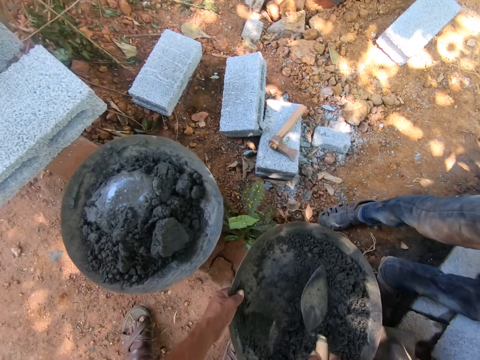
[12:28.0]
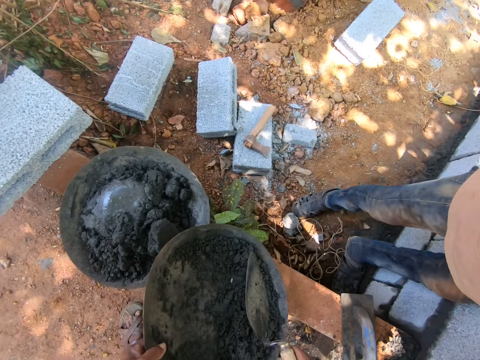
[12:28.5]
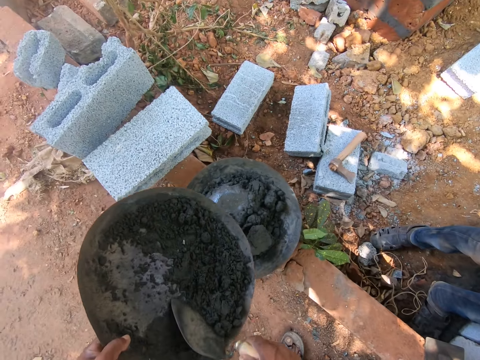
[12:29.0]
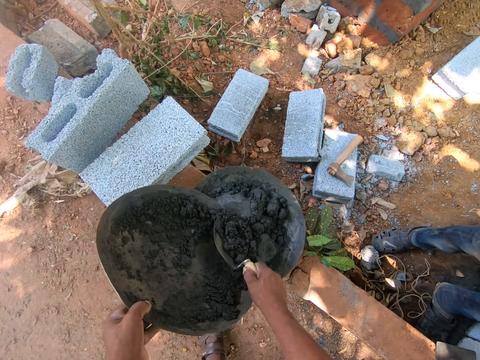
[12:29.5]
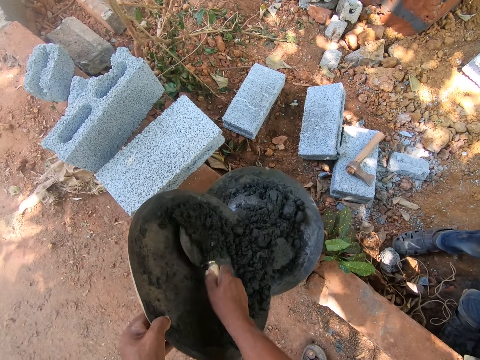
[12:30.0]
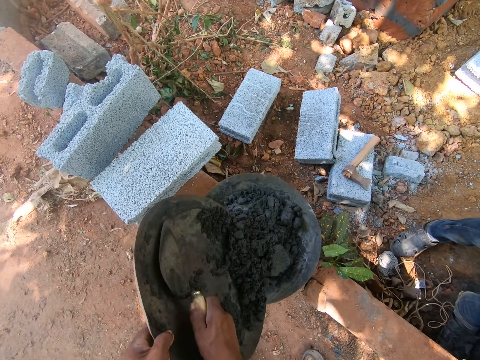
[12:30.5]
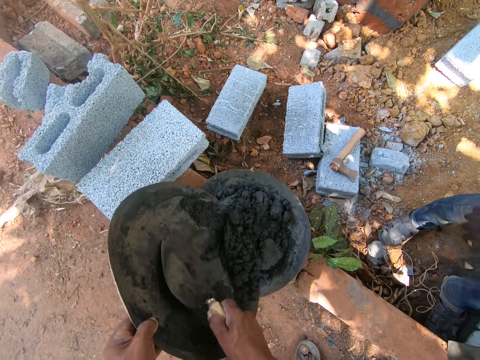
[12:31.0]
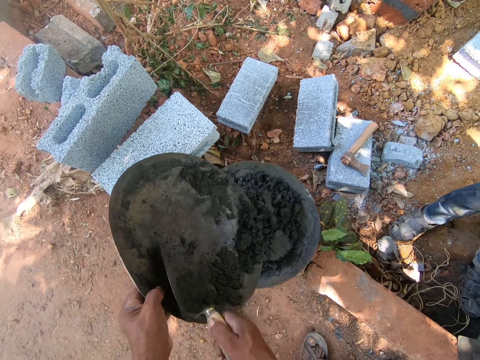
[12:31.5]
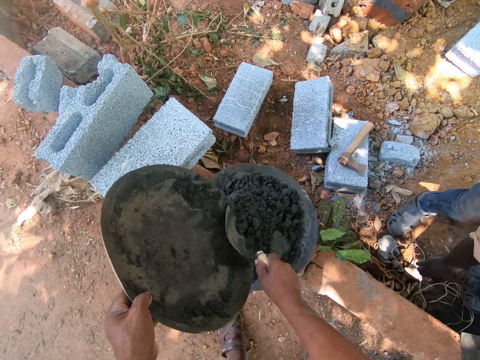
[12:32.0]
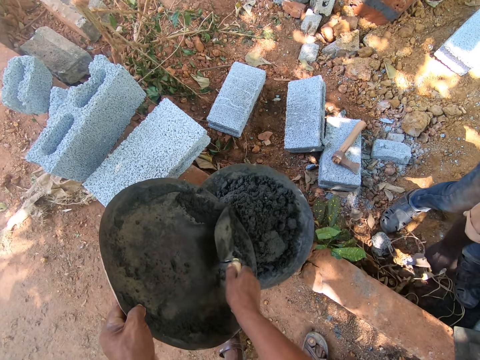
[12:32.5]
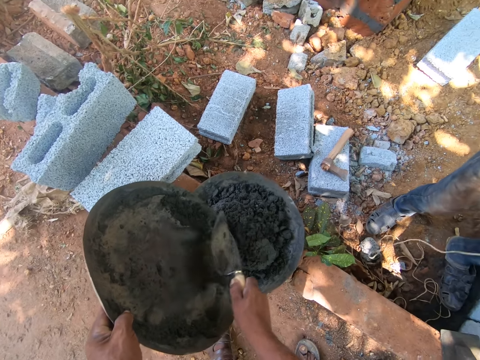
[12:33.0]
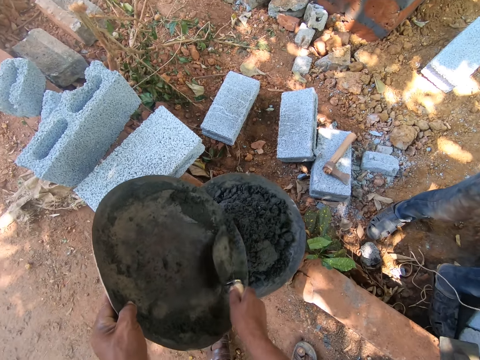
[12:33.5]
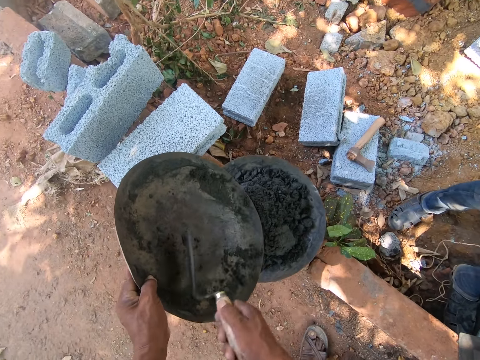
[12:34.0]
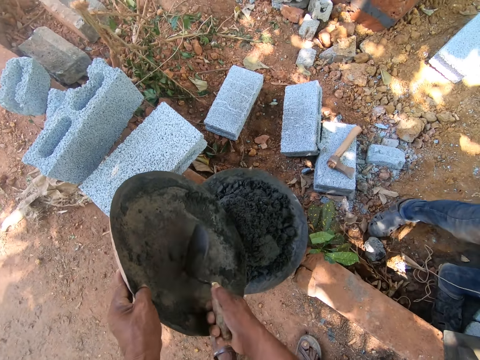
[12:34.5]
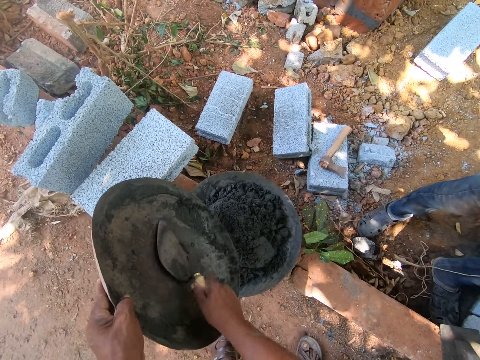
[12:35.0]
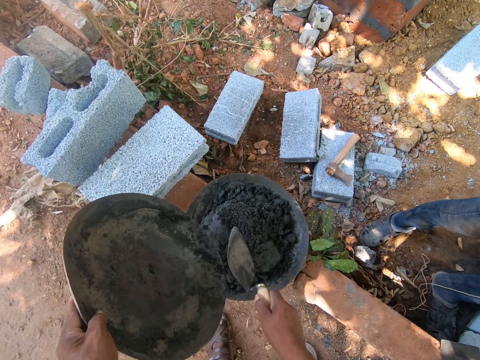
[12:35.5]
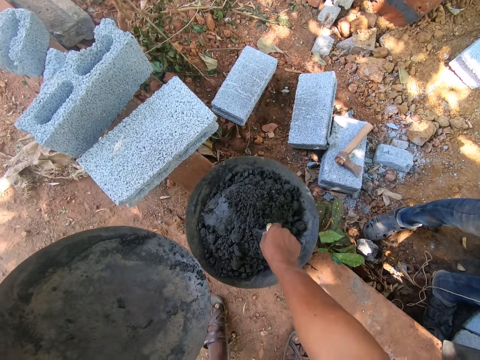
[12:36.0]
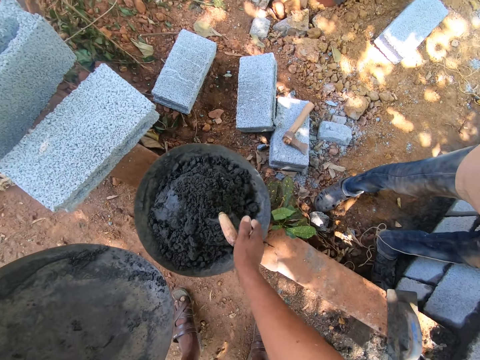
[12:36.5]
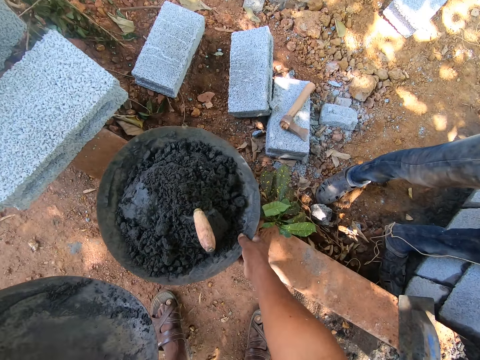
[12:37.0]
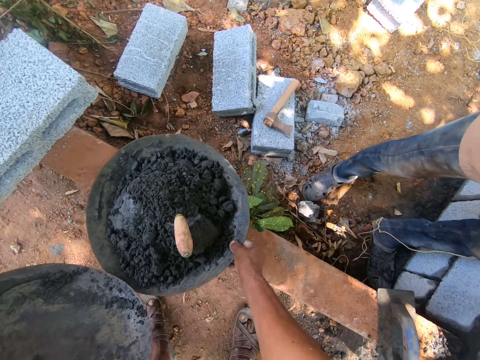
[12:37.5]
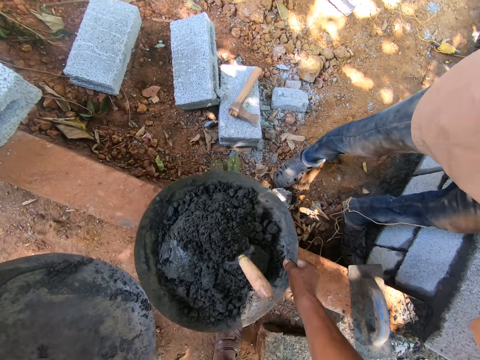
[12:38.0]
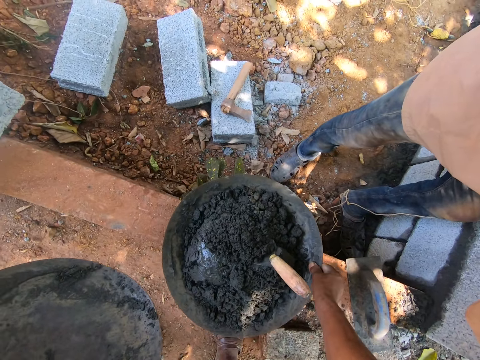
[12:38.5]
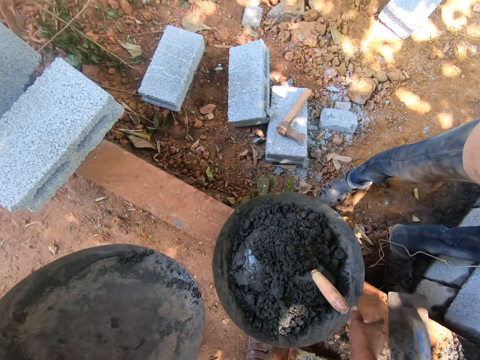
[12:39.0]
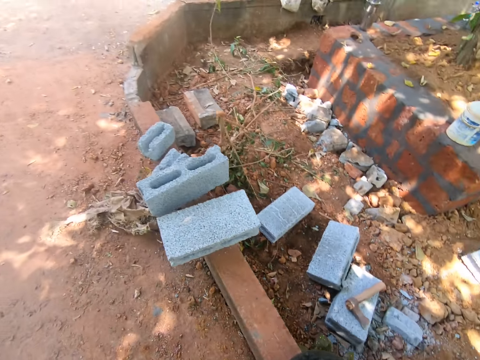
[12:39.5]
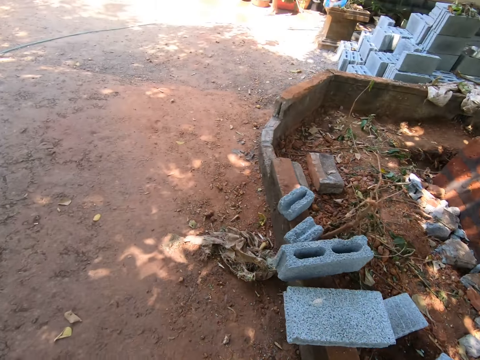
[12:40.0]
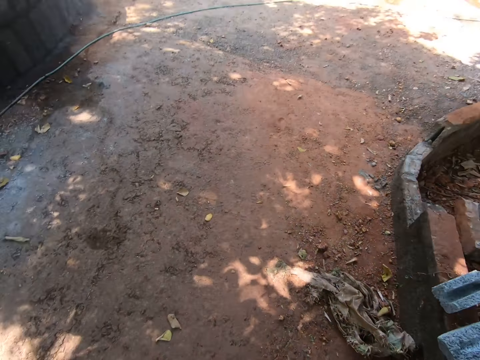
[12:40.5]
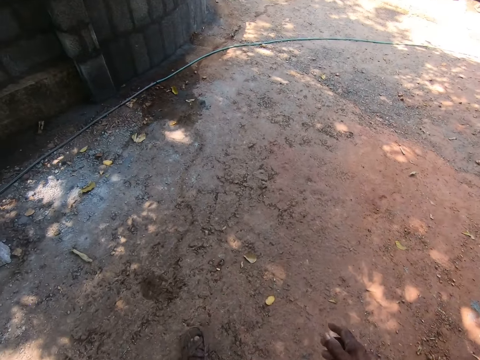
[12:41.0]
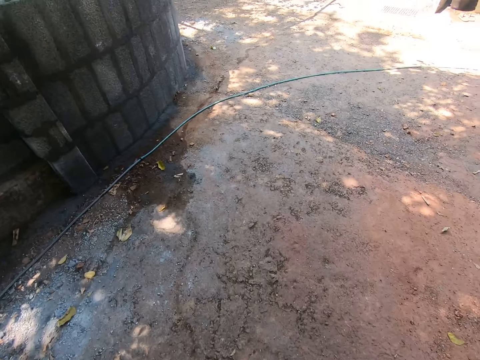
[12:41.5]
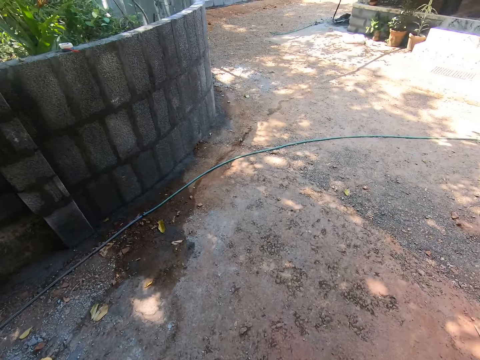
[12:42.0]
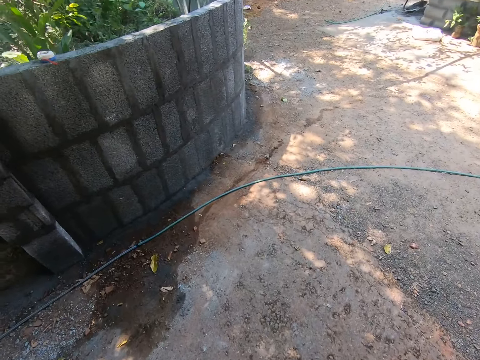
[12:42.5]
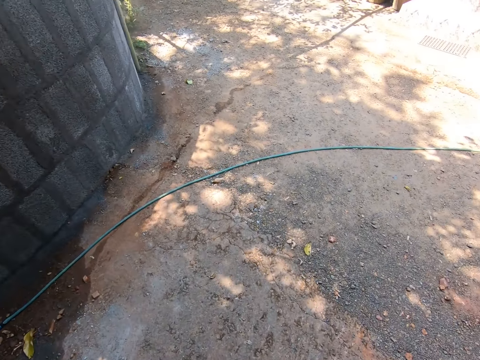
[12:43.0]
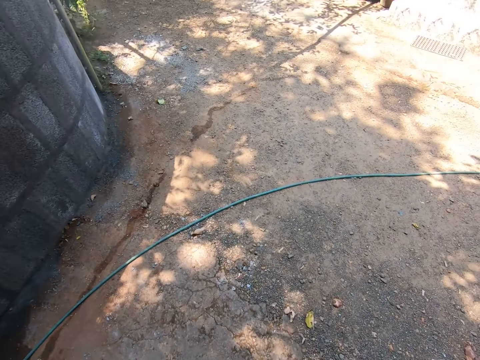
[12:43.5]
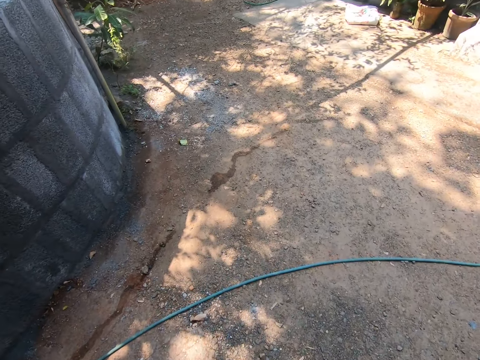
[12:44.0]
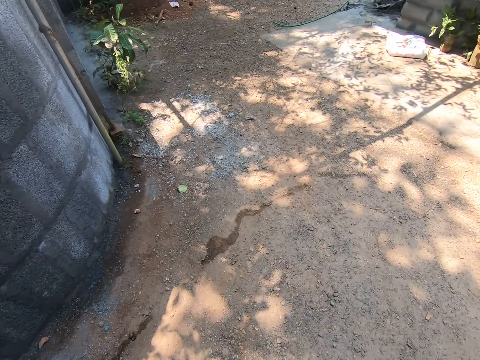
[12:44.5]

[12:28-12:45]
The camera wearer picks up the trowel from the cement pan with his right hand. He lifts the cement pan from the short wall with his left hand. He pours the leftover cement mix into the cement pan with the trowel in his right hand. He mixes cement. A man picks up a rope from the ground with his right hand. The camera wearer dips the trowel into the cement mix in the cement pan with his right hand. He pulls the cement pan around the short wall with his right hand. He walks towards the exit.

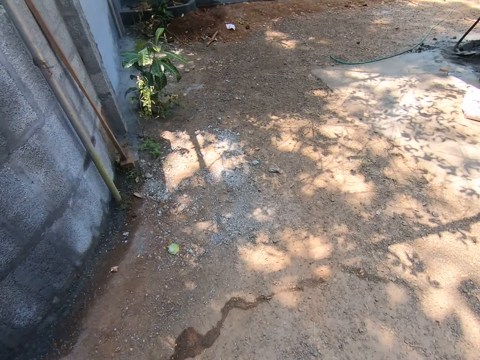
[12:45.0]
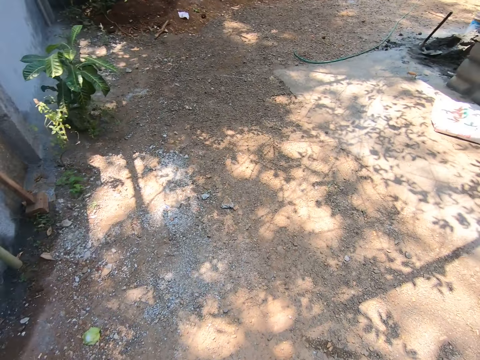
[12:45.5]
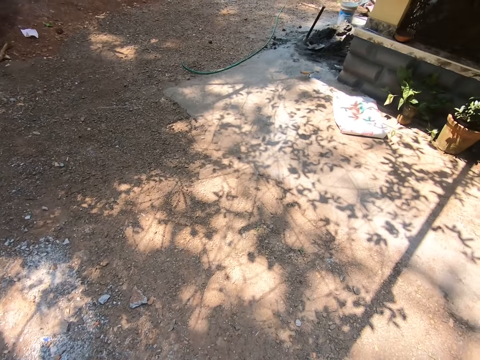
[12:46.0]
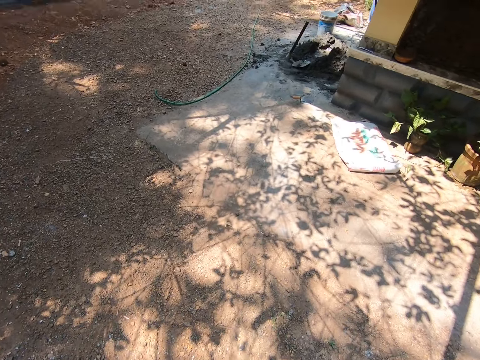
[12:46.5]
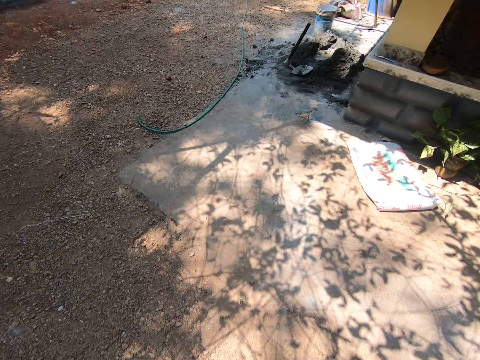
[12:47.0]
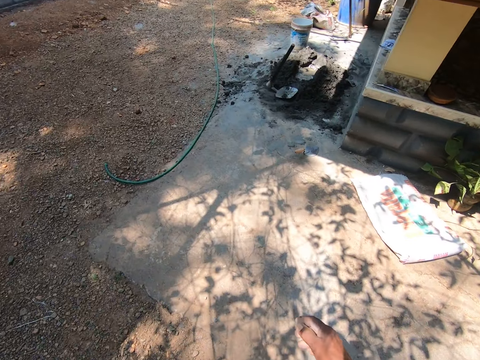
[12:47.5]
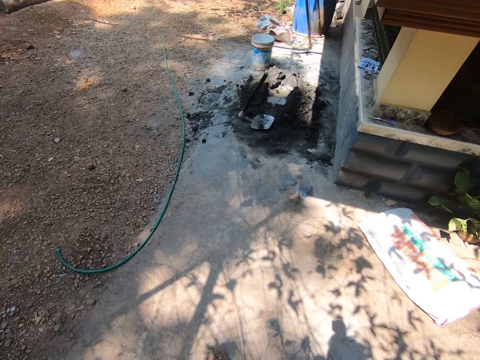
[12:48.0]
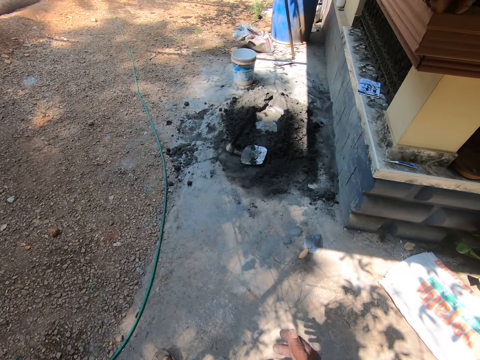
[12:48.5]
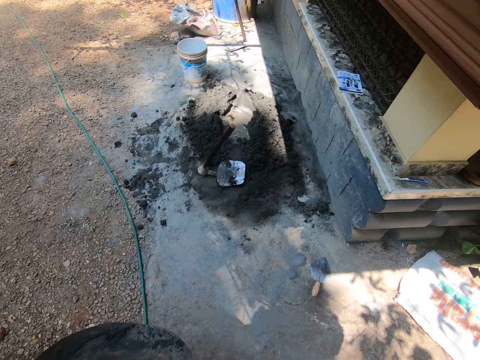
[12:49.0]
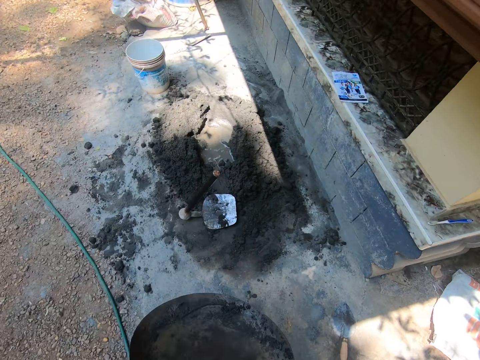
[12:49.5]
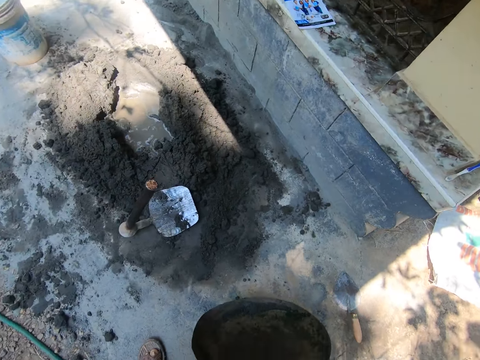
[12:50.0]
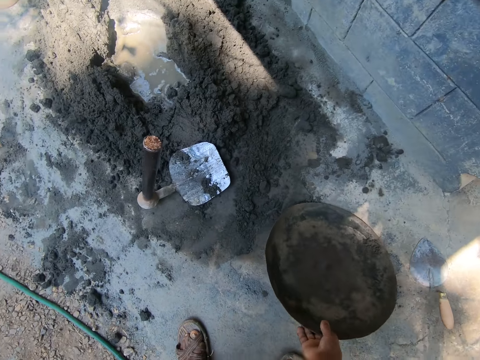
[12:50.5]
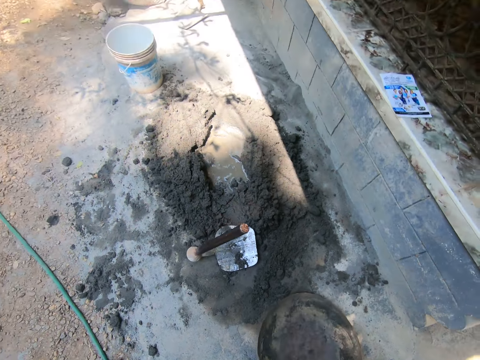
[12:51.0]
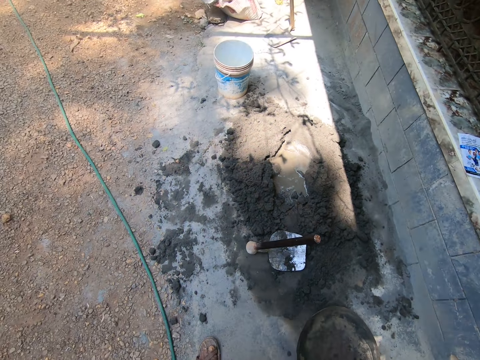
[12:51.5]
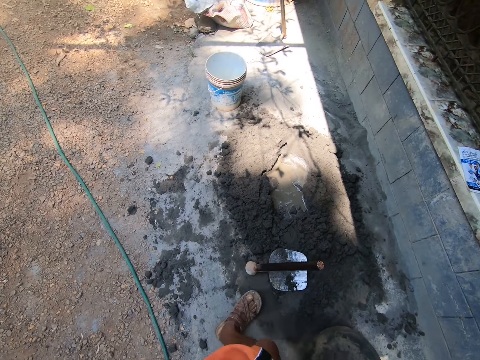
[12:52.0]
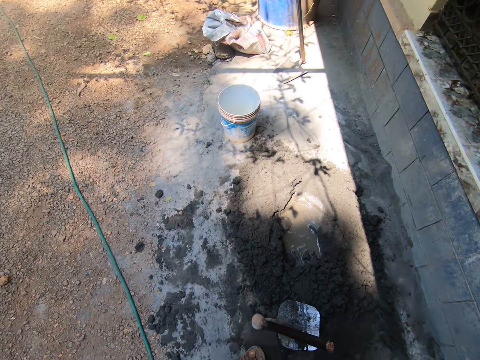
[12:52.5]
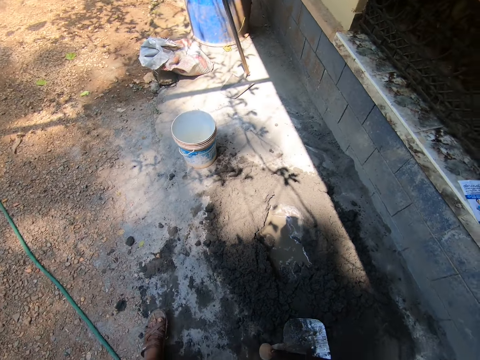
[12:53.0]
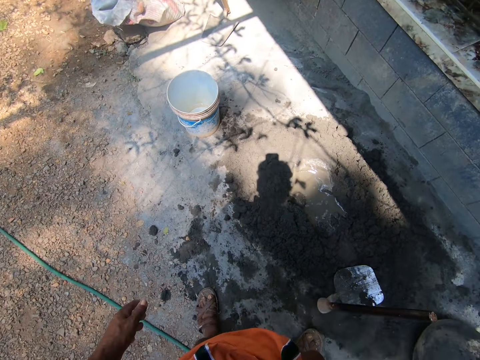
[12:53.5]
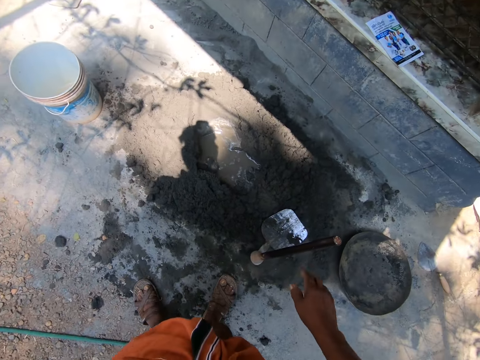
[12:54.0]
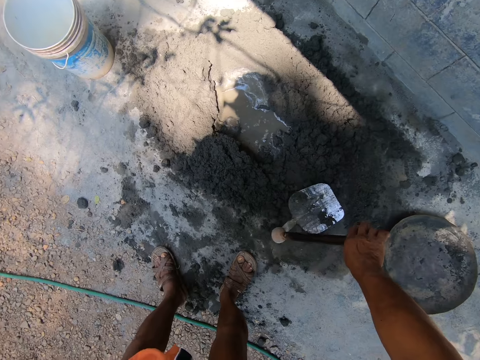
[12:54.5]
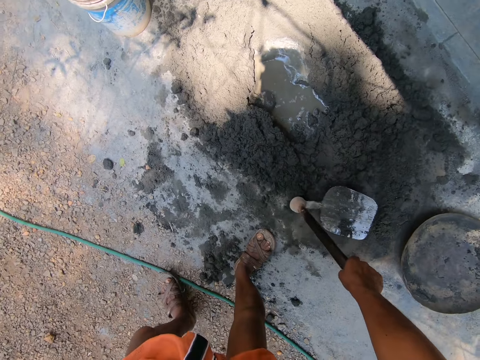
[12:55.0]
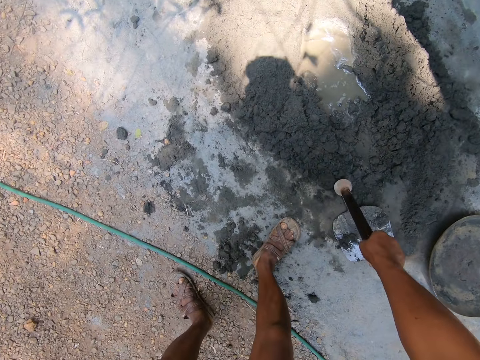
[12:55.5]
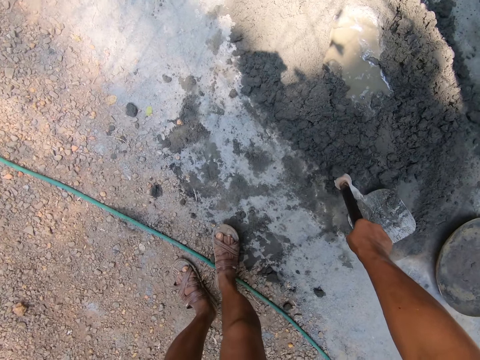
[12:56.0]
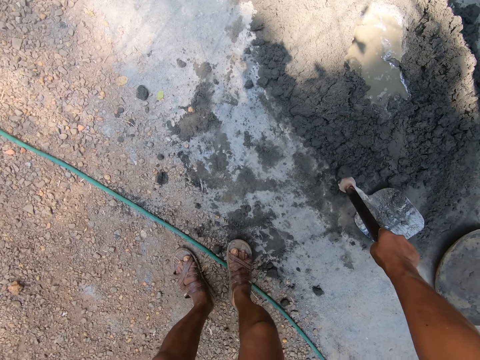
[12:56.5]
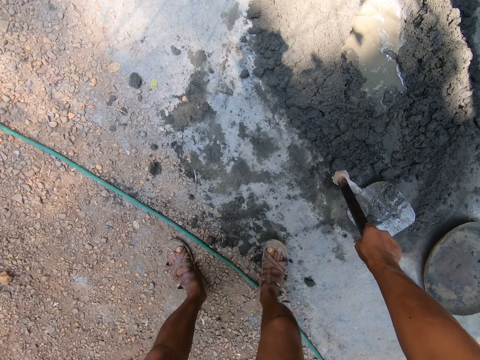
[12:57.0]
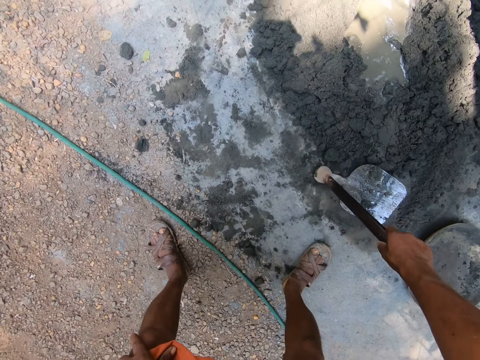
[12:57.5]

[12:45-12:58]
The camera wearer drops the cement pan on the ground with his right hand. He picks up the hoe with his right hand. He moves his right foot around the cement mix.
